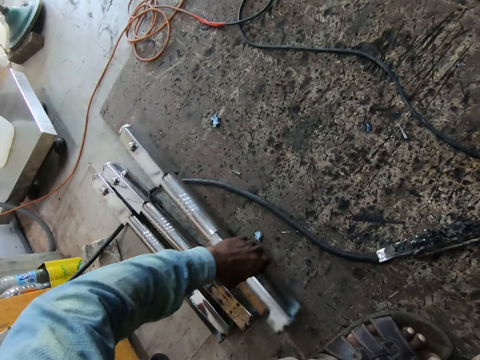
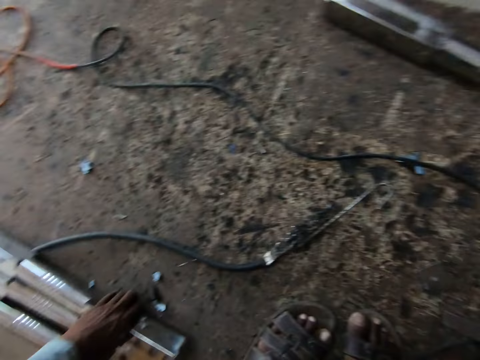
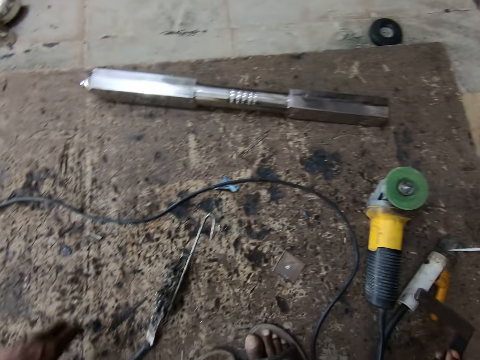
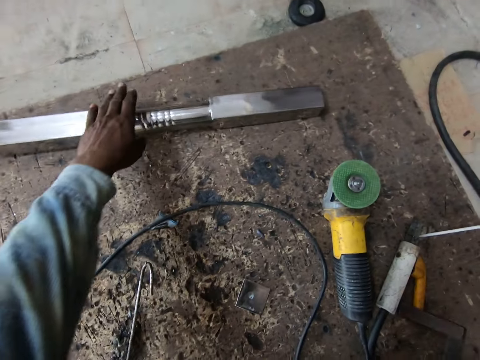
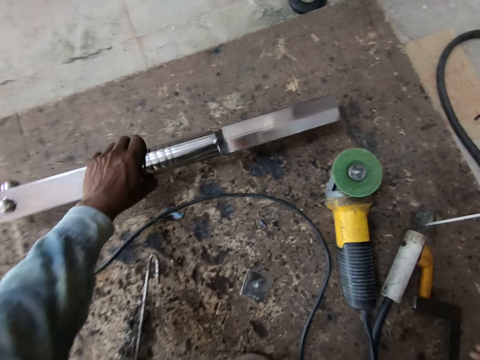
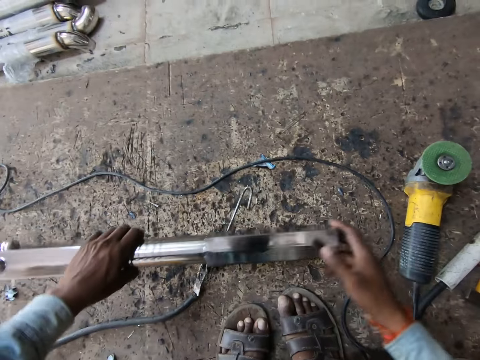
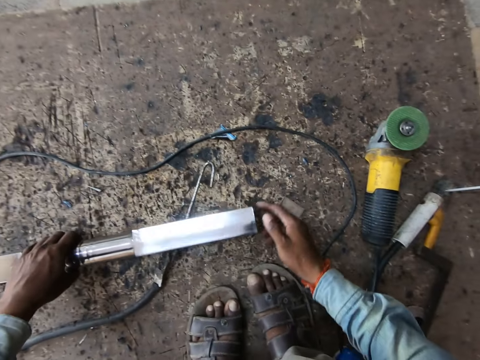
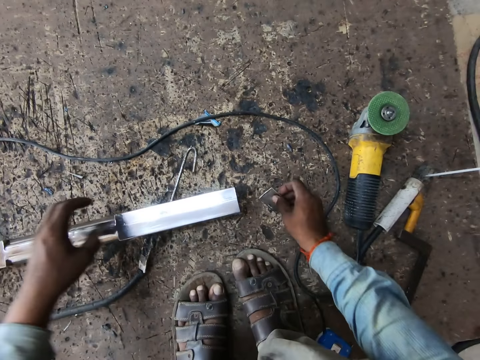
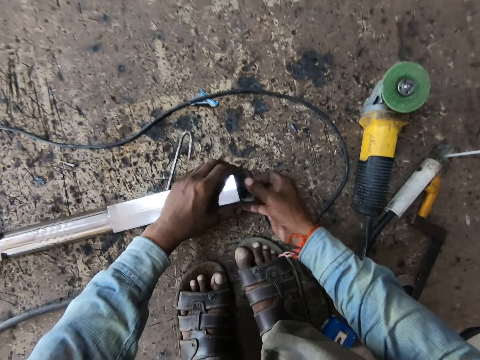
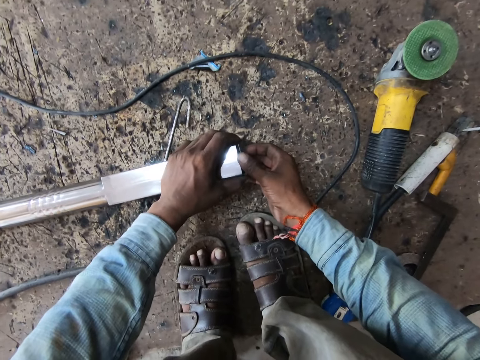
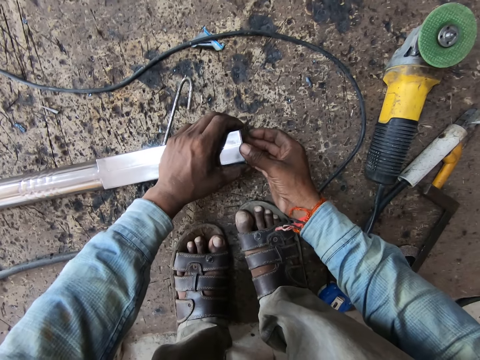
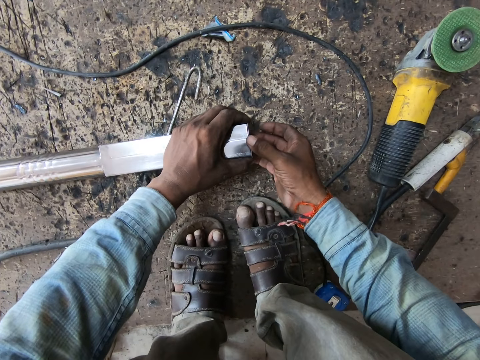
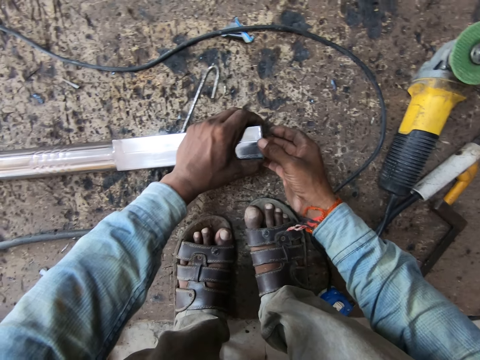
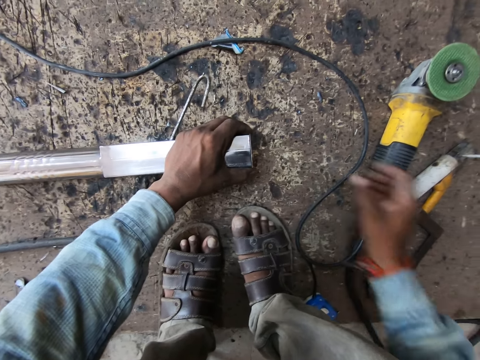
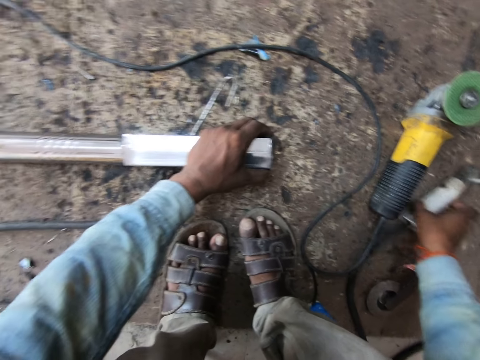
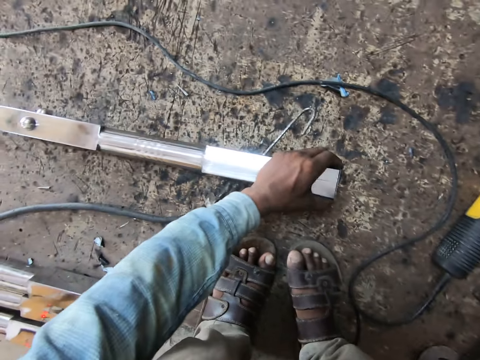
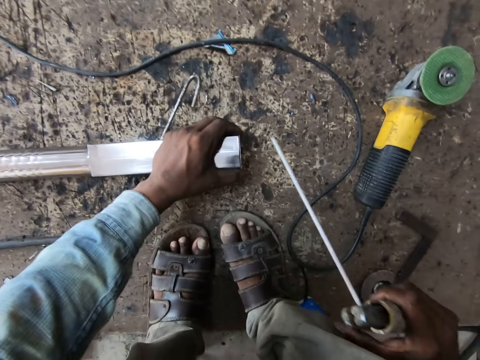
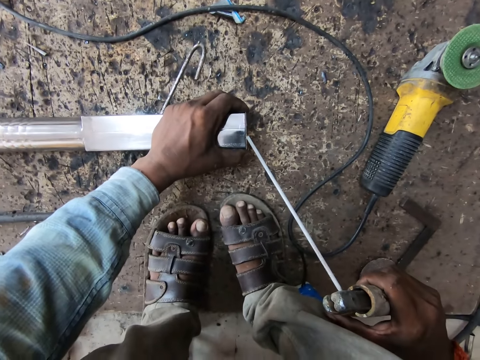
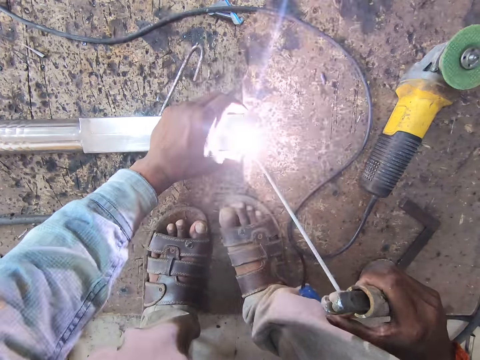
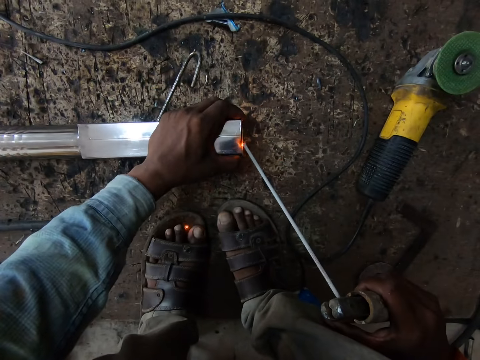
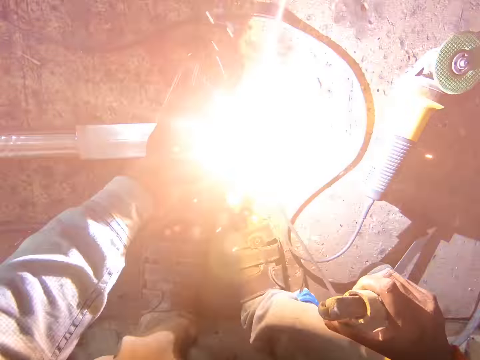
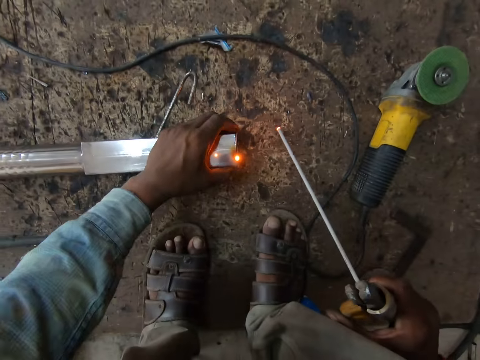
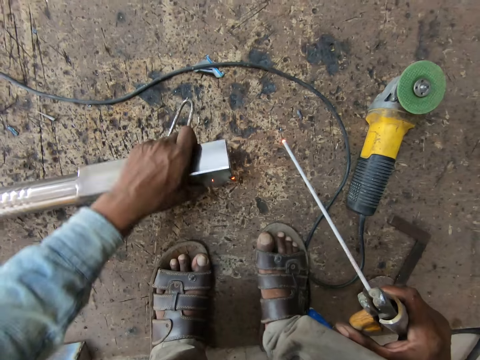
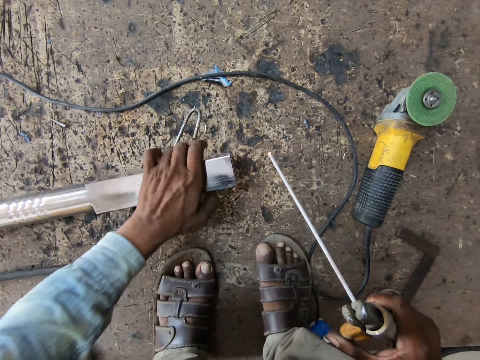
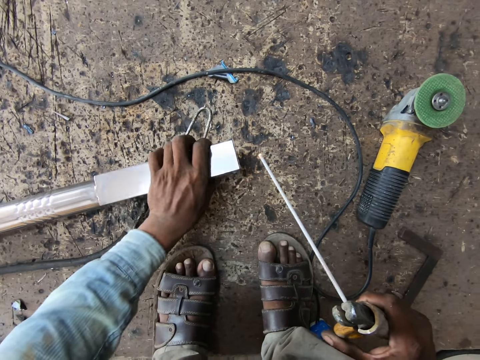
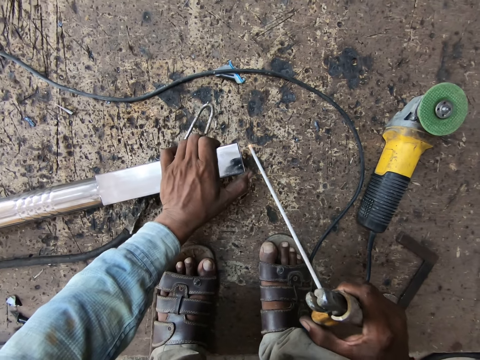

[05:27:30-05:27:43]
The camera wearer moves the aluminium rod to the side with his left hand. He drops the metal bar on the floor. He picks up the aluminium rod in front of him with his left hand. He drops the metal bar on the floor. He picks up a piece of an aluminium rod from the floor with his right hand. He holds the metal bar with the left hand. He fits the piece of aluminium rod in the aluminium rod with his right hand. He picks up the electrode holder from the floor with his right hand. He welds the aluminium rod with the electrode holder in his right hand. He turns the aluminium rod with his left hand.

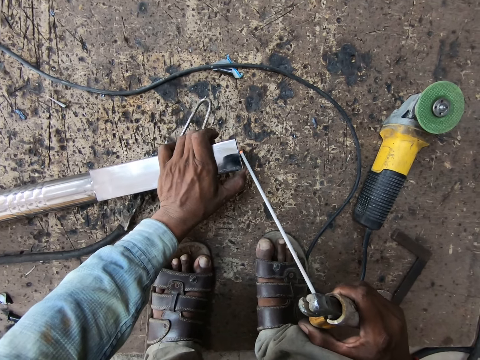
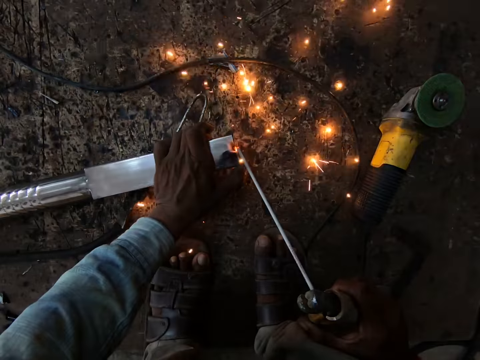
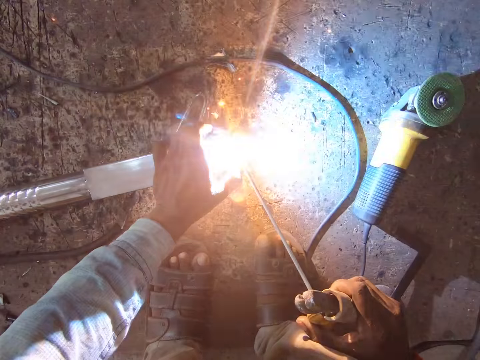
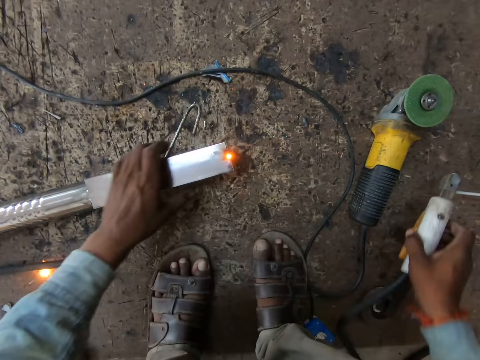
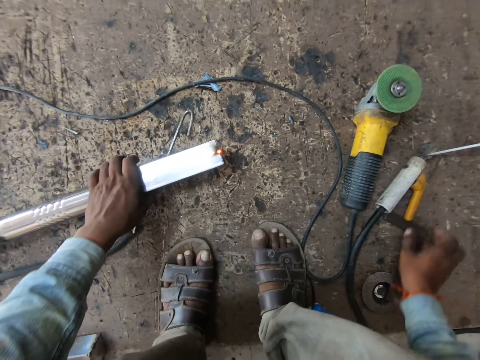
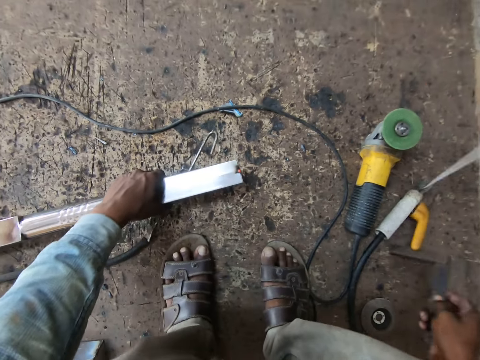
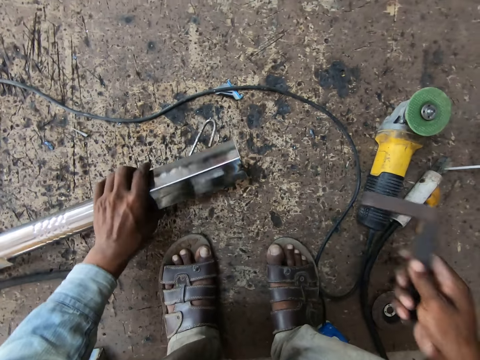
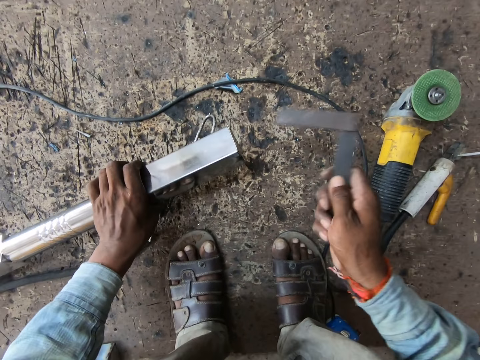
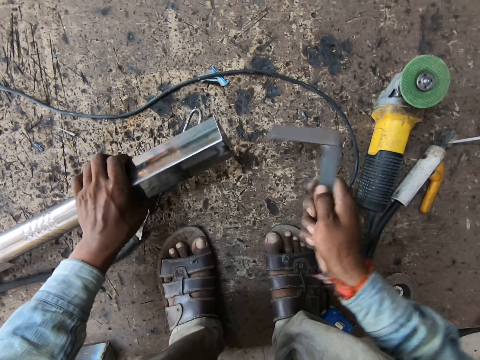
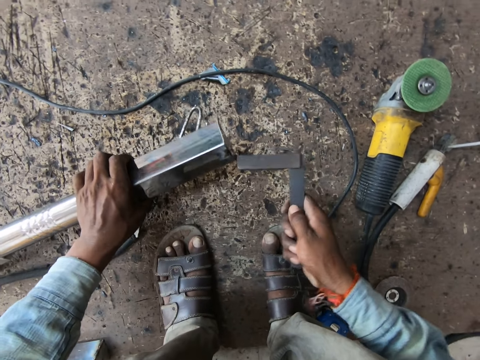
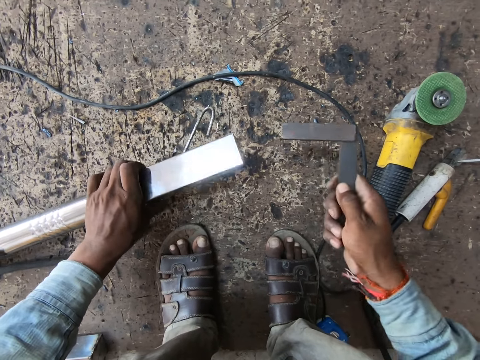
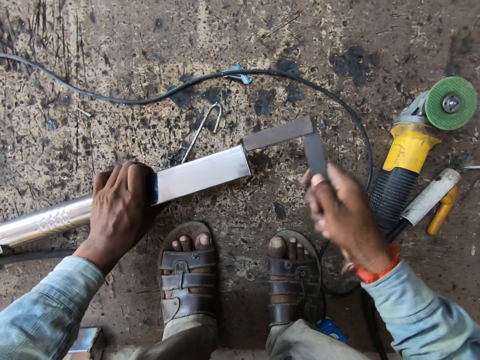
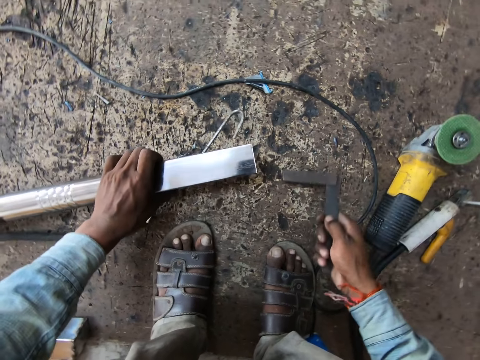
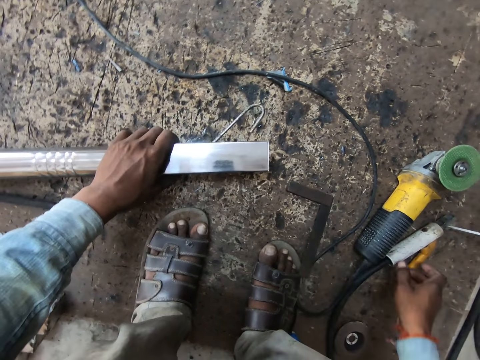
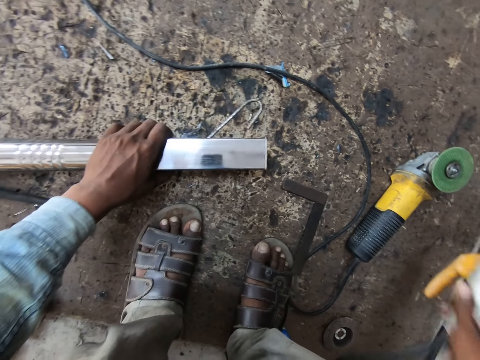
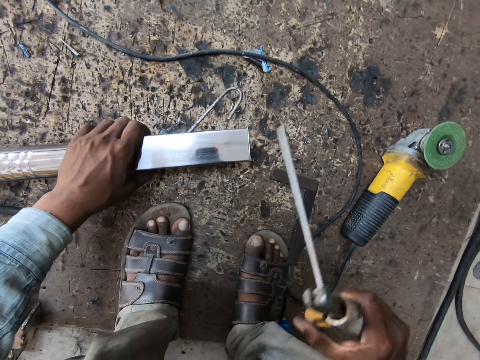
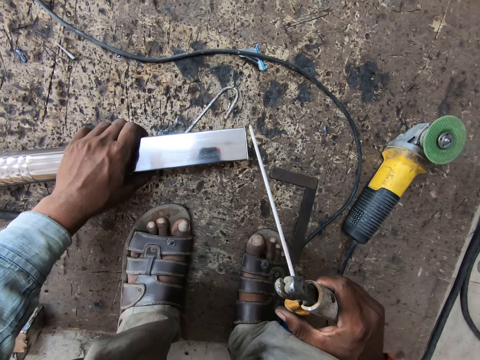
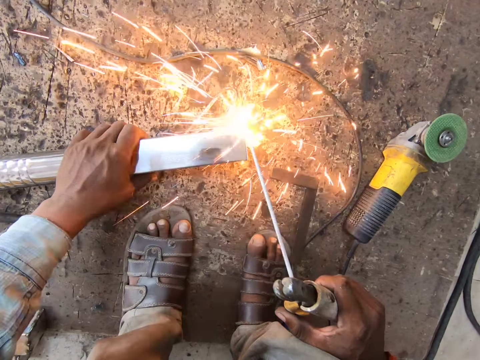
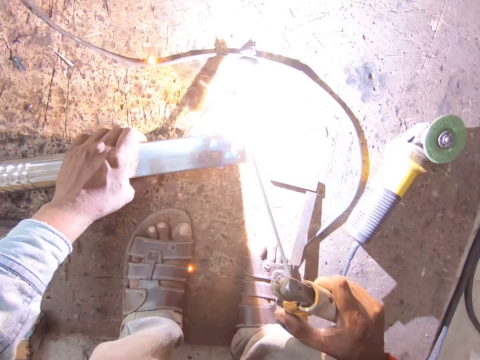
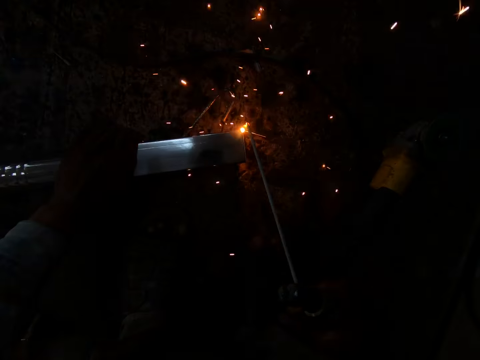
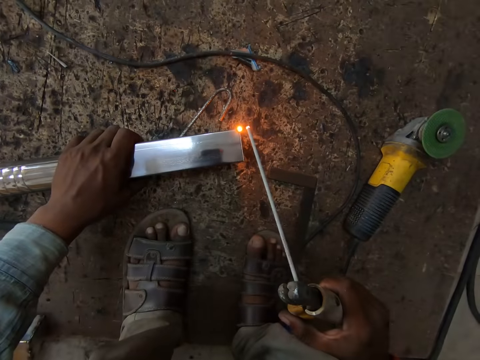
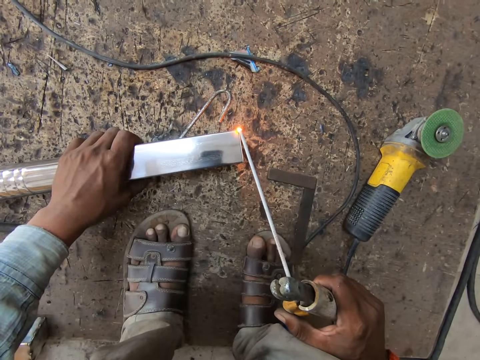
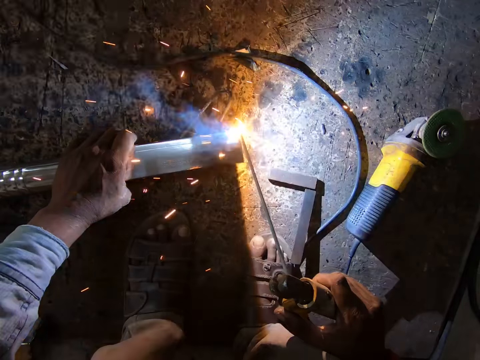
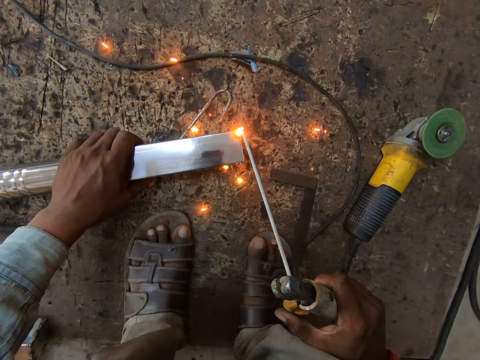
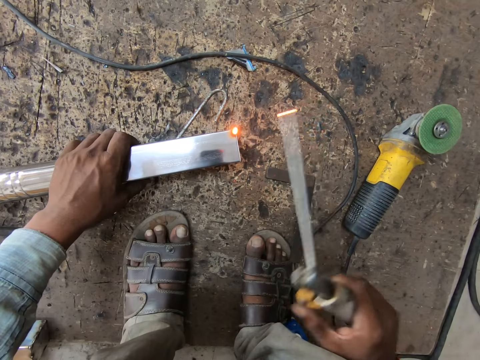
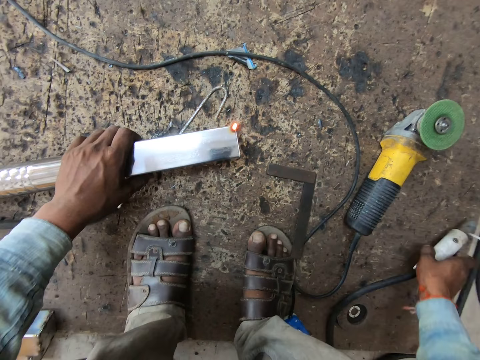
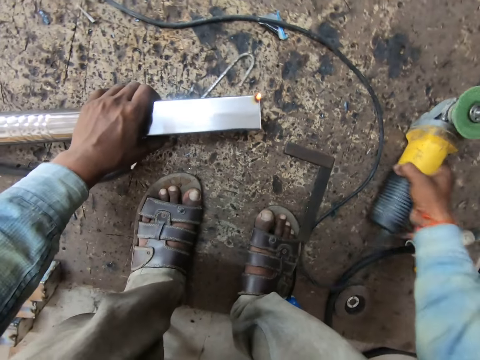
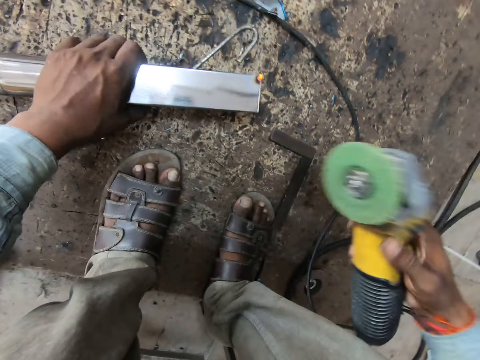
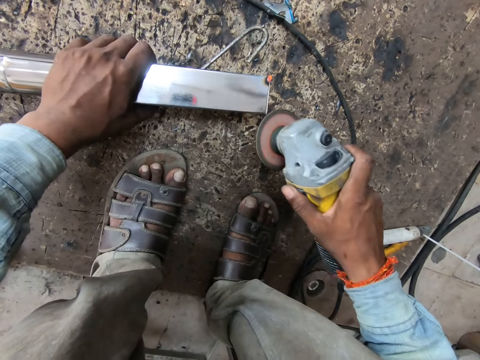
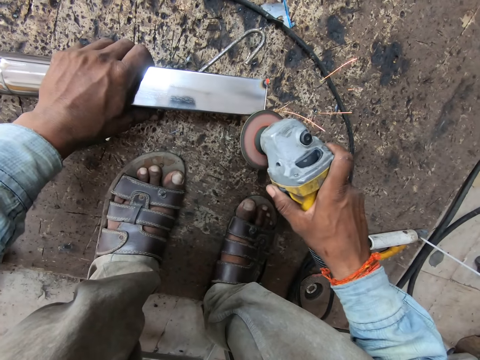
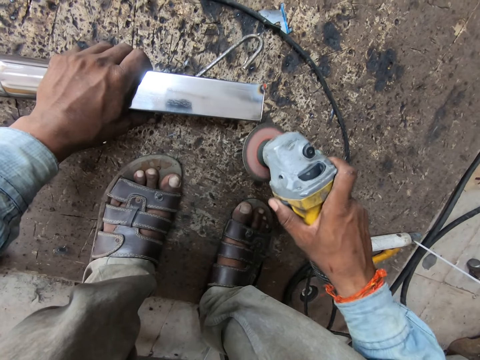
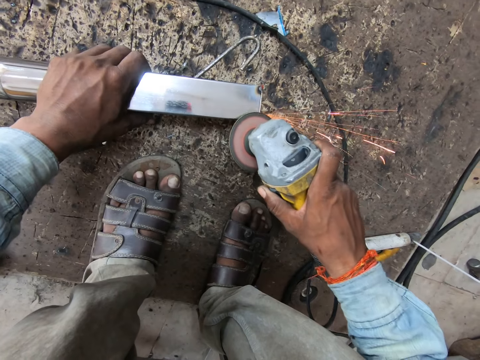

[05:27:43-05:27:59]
The camera wearer welds the aluminium rod with the electrode holder in his right hand. He drops the electrode holder in his right hand on the floor. He picks up the iron rod on the floor with his right hand. He hits the iron rod on the aluminium rod in his left hand. He drops the iron rod on the floor with his right hand. He picks up the electrode holder from the floor with his right hand. He welds the aluminium rod with the electrode holder in his right hand. He drops the electrode holder in his right hand on the floor. He picks up an angle grinder on the floor with his right hand. He smoothens the aluminium rod with the angle grinder in his right hand.
